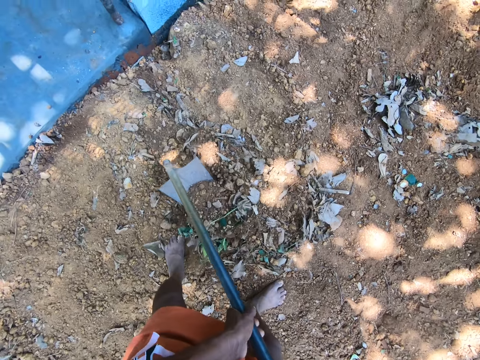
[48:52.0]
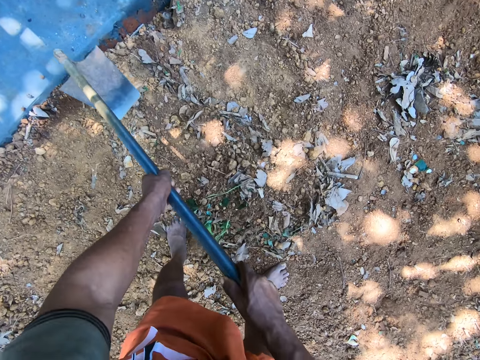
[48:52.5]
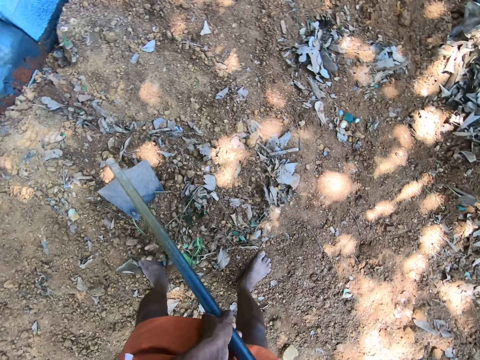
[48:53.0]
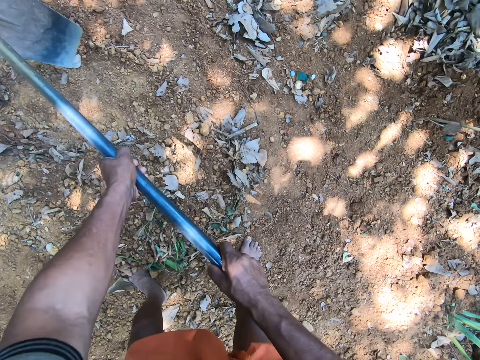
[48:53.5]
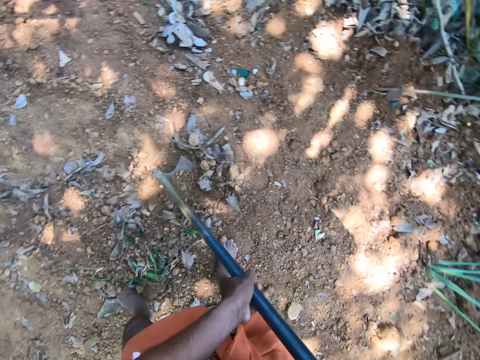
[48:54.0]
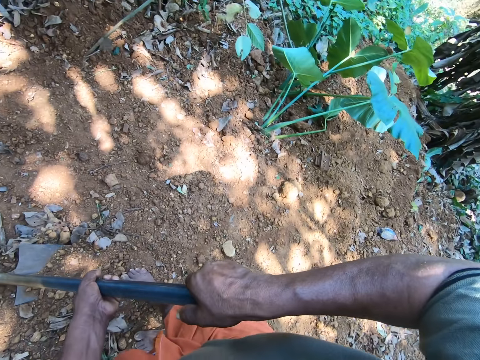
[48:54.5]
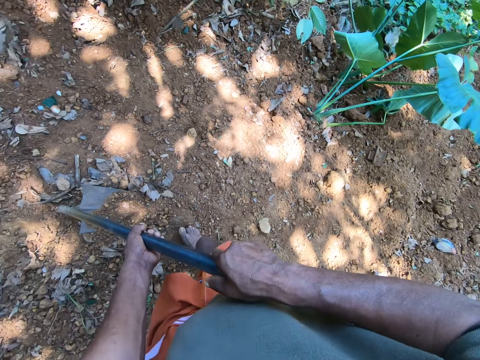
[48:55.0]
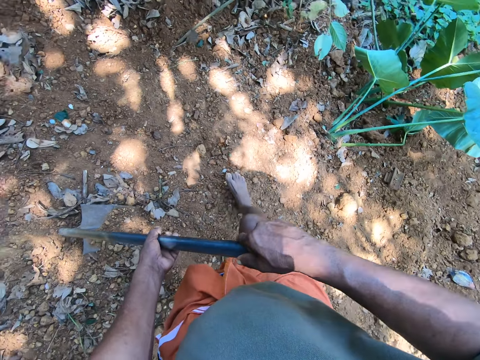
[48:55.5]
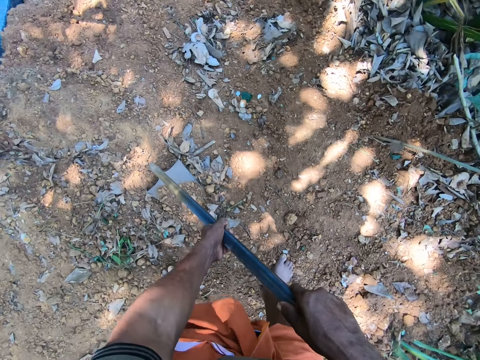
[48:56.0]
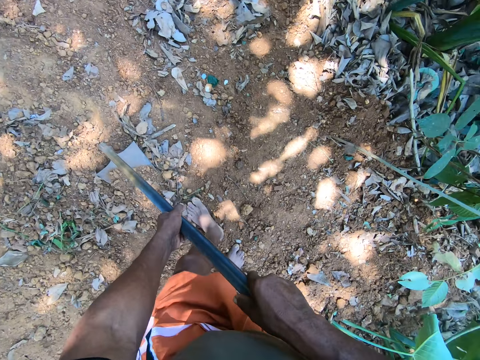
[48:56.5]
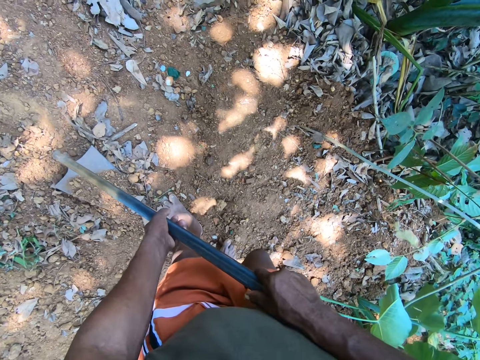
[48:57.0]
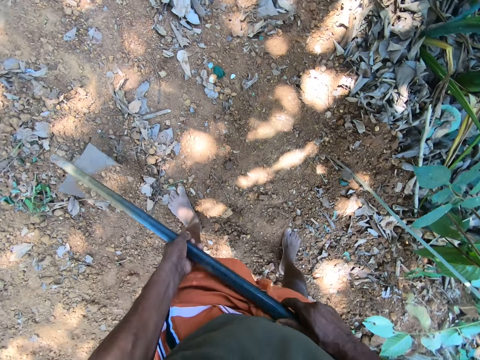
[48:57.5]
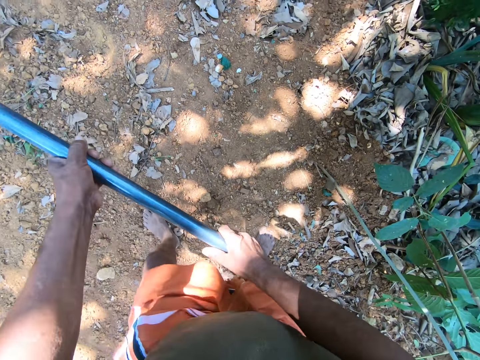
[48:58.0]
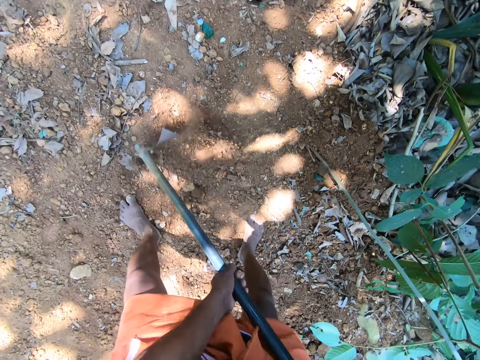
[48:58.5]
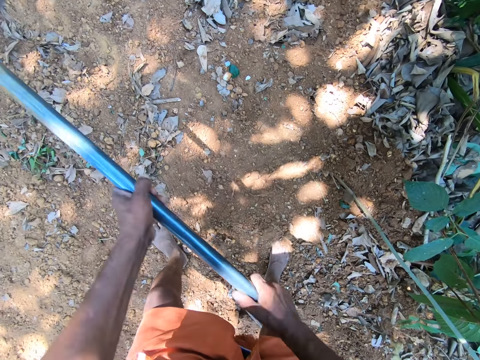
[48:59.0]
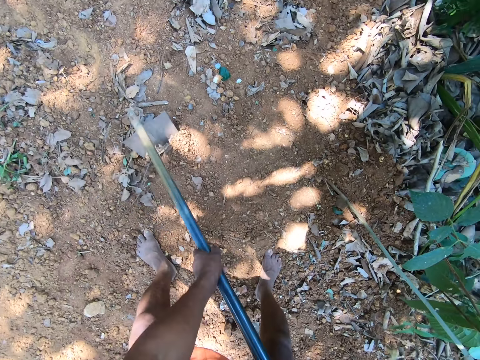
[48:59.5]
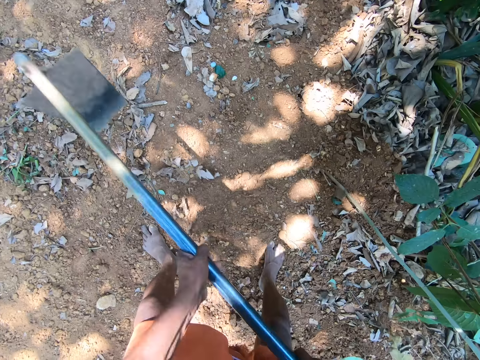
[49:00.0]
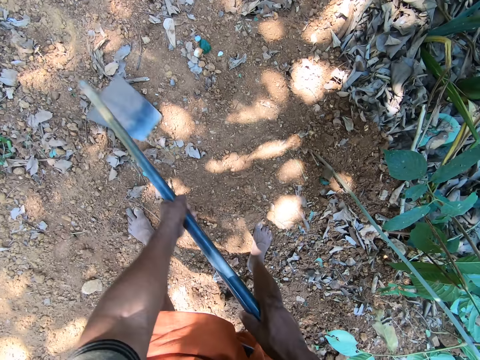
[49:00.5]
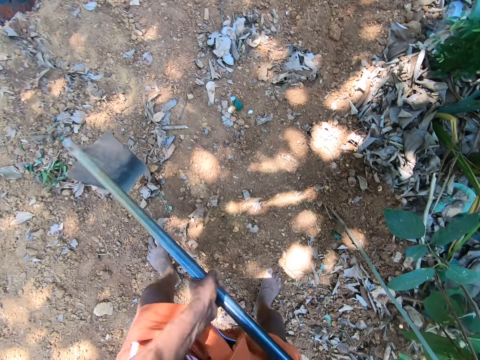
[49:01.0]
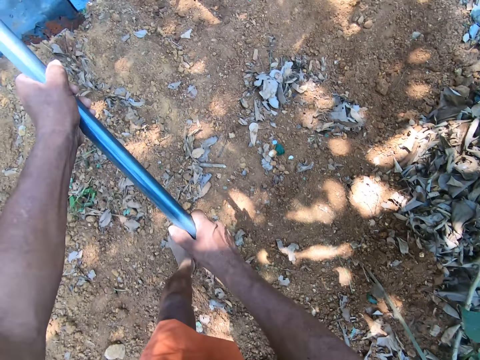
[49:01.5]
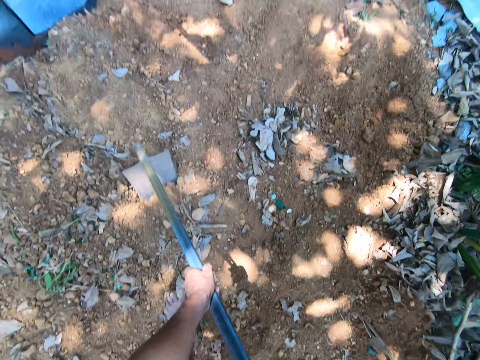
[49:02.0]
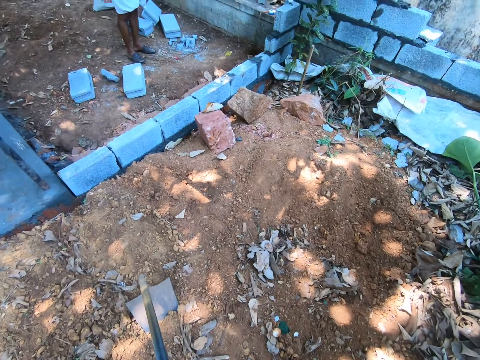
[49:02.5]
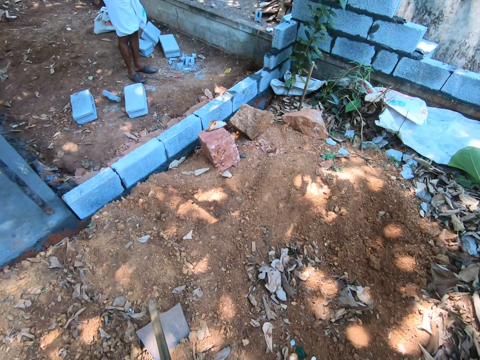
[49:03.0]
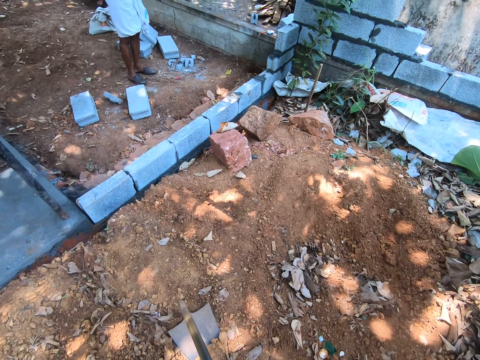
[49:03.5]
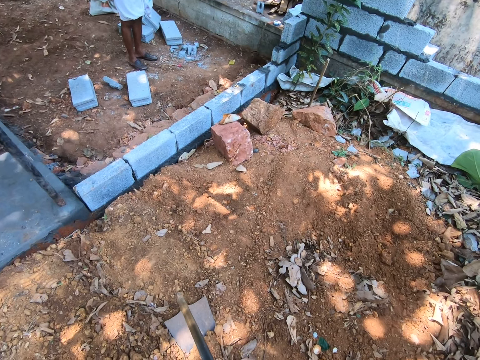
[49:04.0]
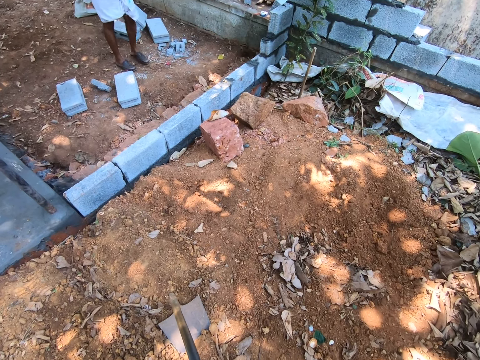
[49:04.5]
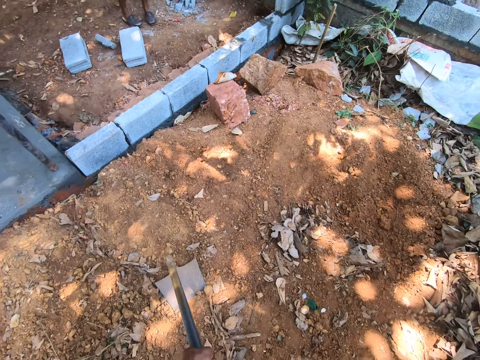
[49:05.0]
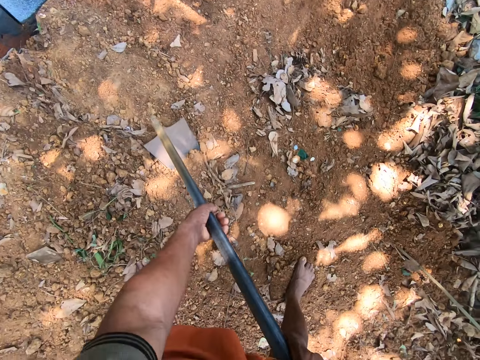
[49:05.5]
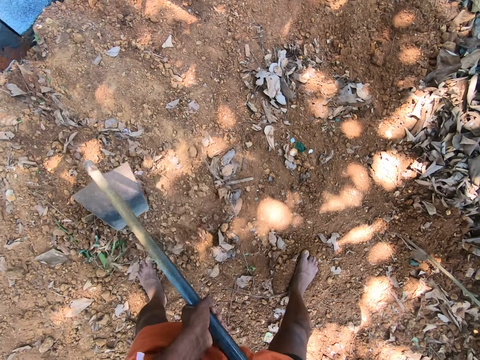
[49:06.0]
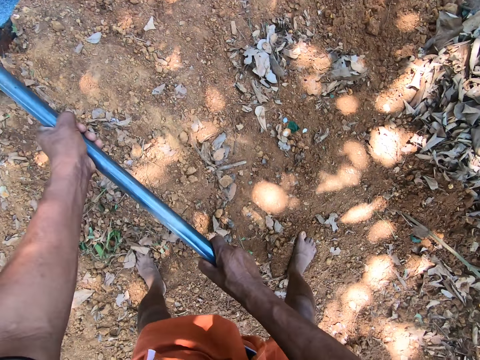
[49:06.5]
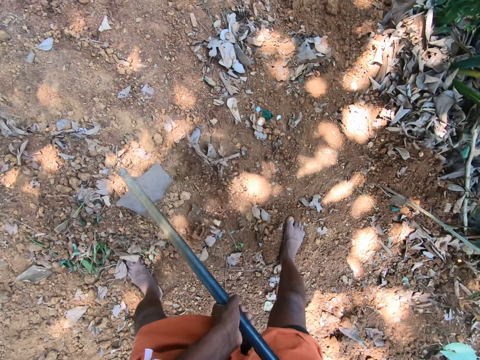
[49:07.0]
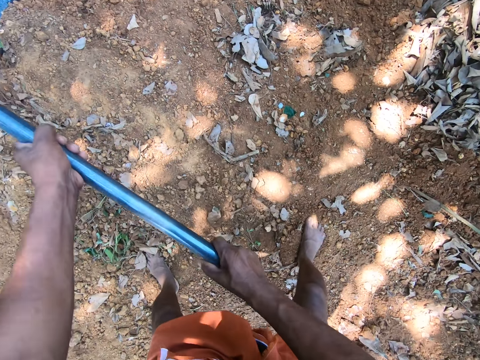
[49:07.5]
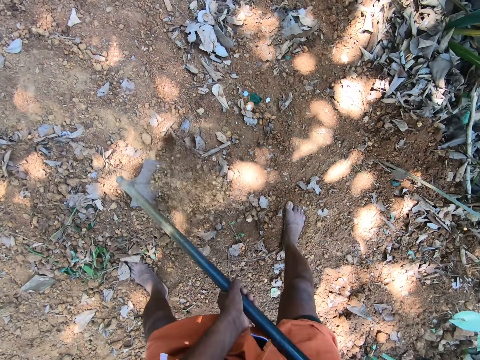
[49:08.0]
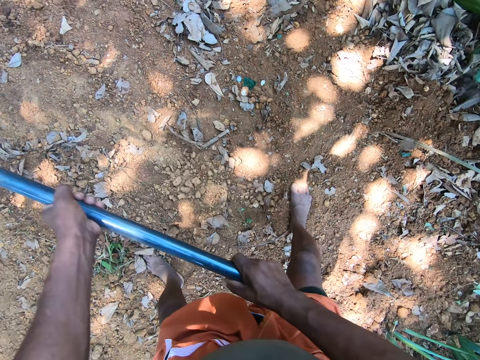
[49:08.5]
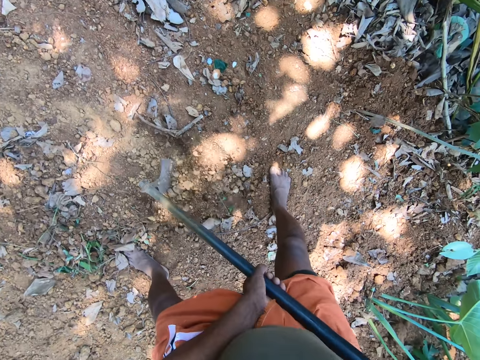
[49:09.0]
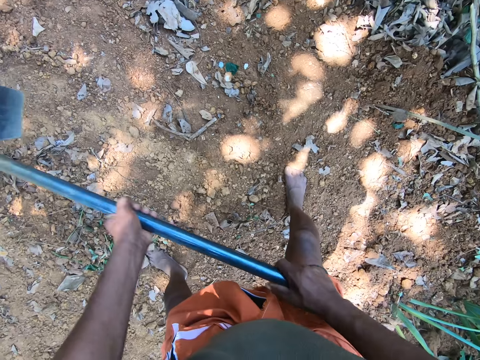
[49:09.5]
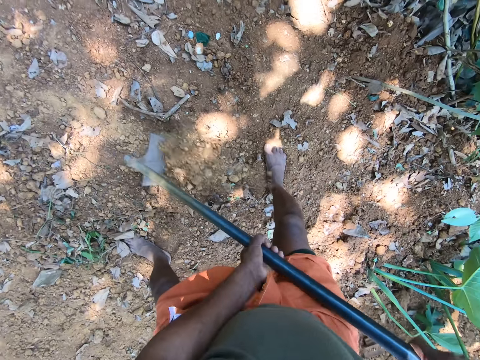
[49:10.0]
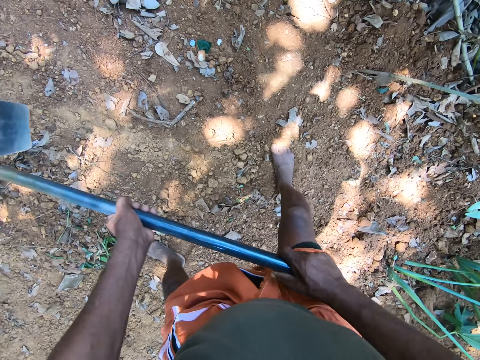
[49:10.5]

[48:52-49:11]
The camera wearer takes a few steps. They dig. They talk. They dig.

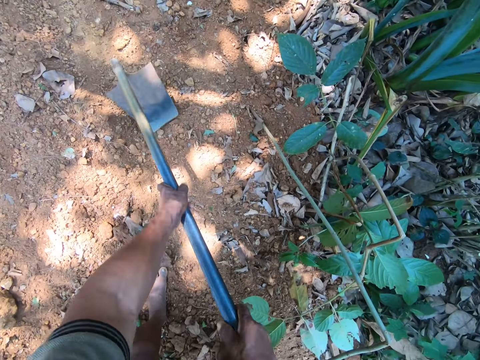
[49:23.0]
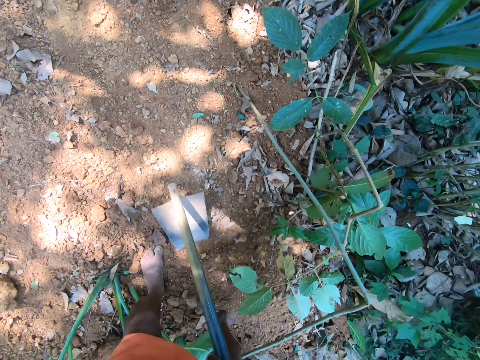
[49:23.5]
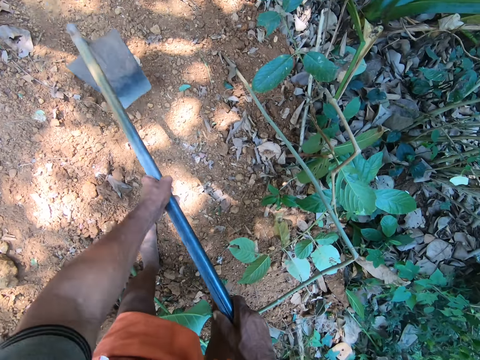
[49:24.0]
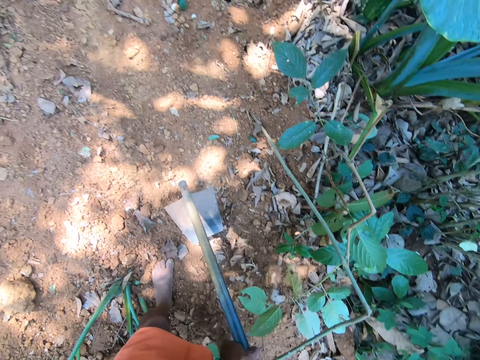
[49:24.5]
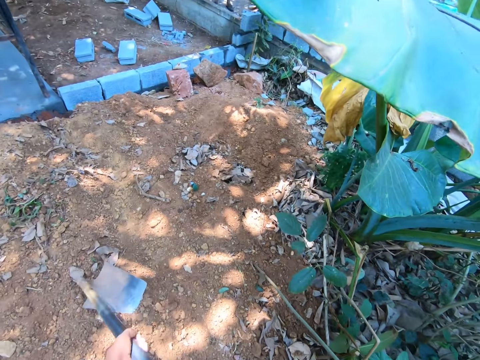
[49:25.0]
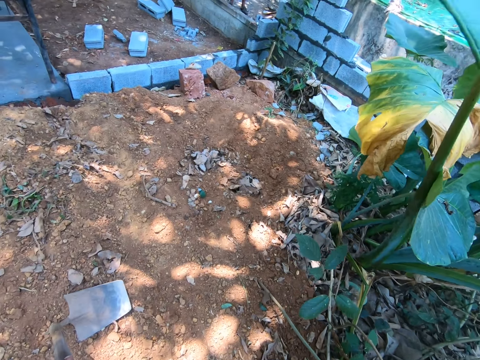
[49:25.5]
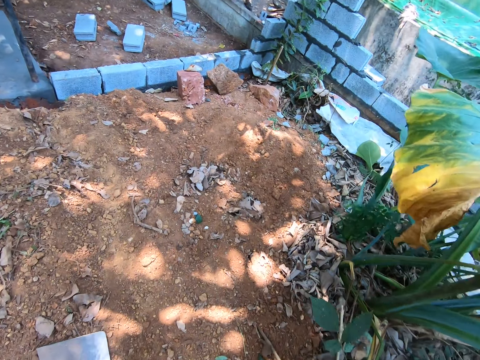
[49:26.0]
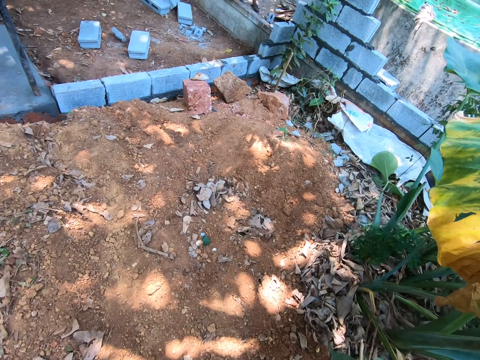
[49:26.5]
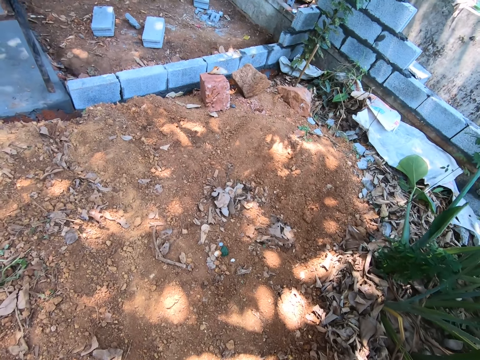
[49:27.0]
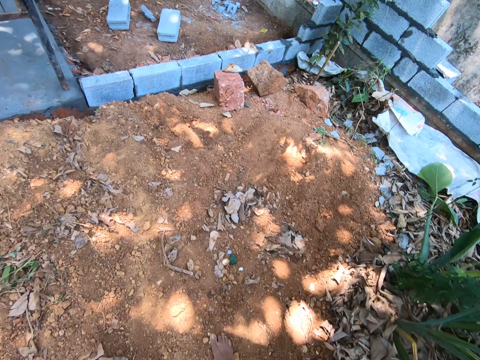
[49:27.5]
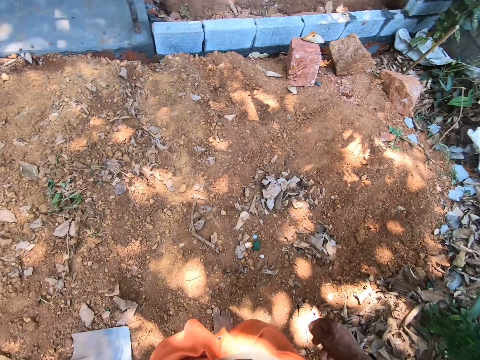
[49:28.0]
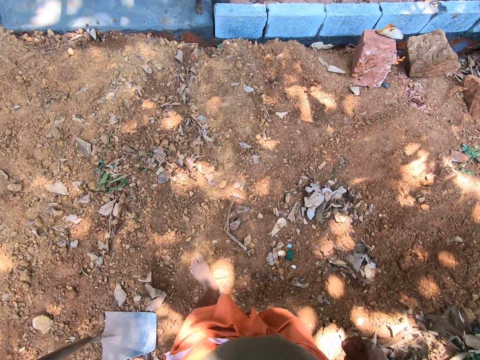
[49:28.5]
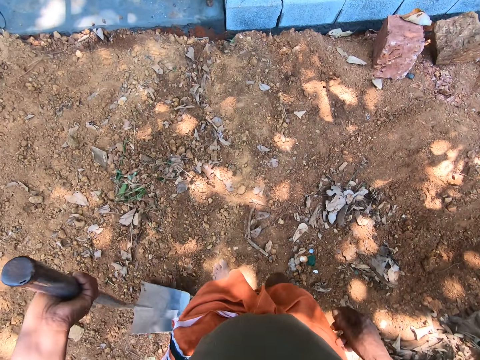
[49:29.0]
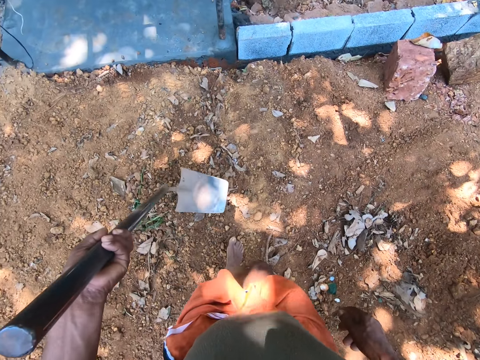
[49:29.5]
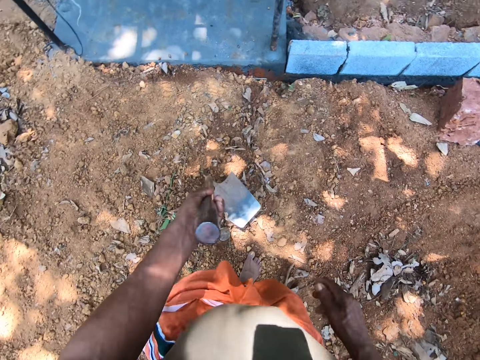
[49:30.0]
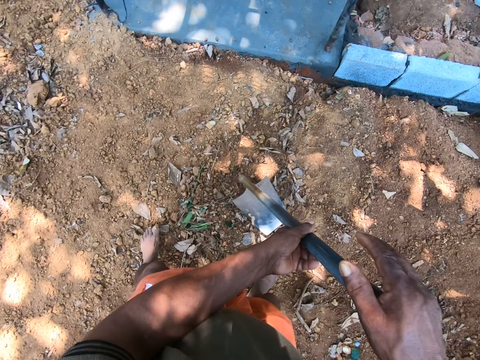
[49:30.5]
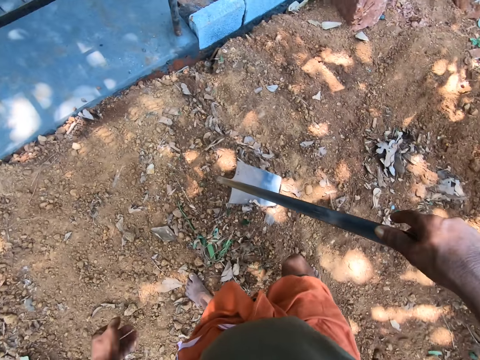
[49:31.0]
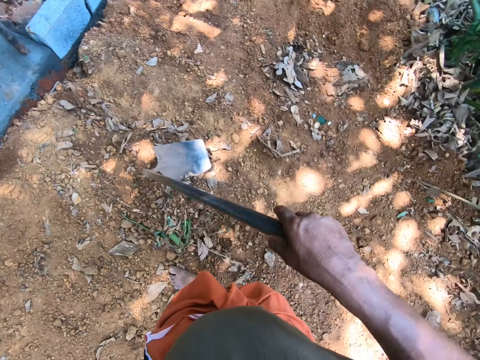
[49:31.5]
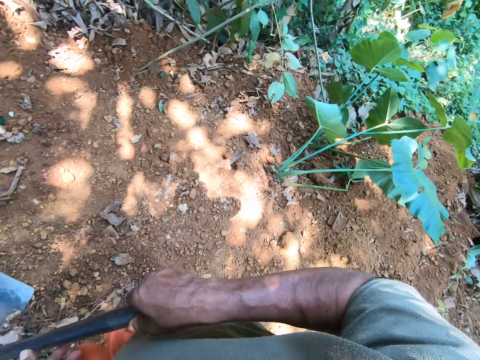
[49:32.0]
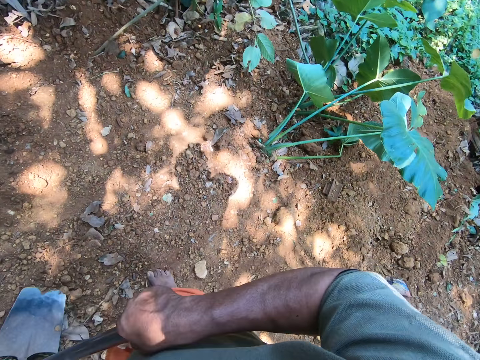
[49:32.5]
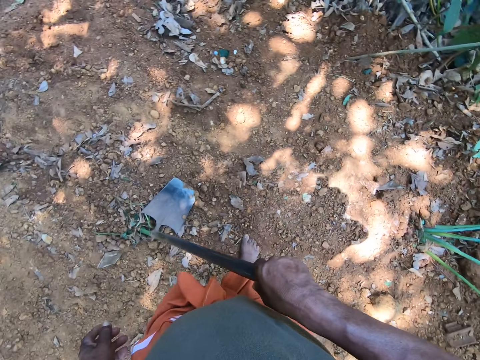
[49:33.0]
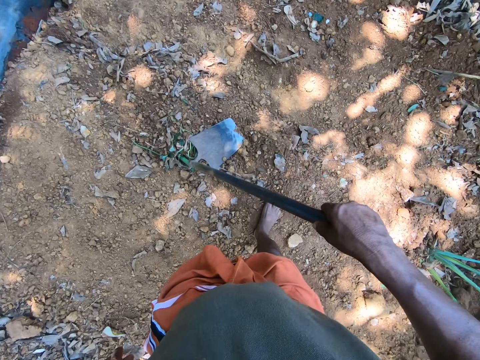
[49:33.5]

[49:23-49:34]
The camera wearer puts a hoe on the ground and walks. They talk. They move the hoe. They hold the hoe with the right hand. They move the hoe.
